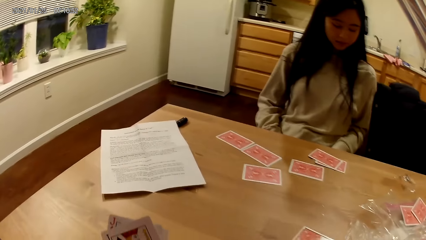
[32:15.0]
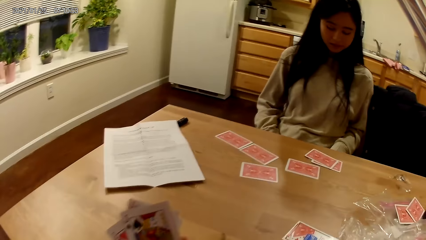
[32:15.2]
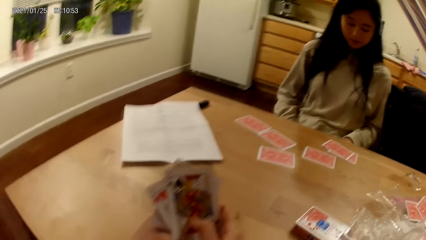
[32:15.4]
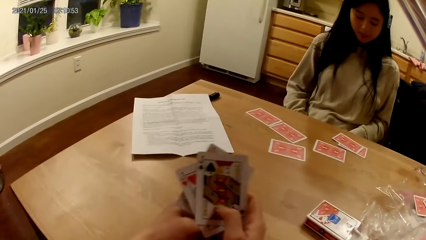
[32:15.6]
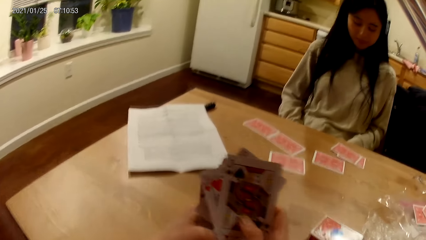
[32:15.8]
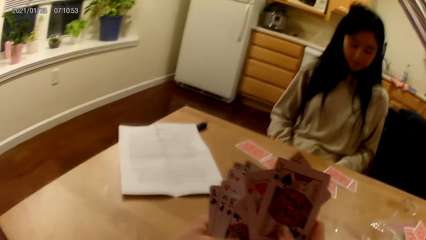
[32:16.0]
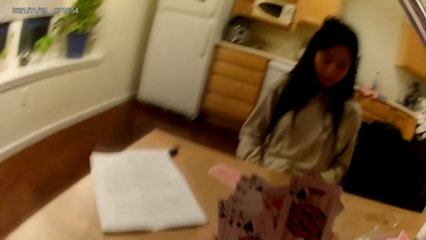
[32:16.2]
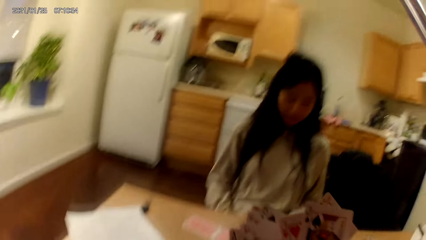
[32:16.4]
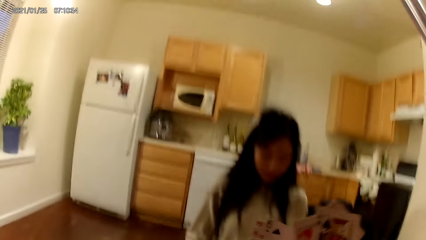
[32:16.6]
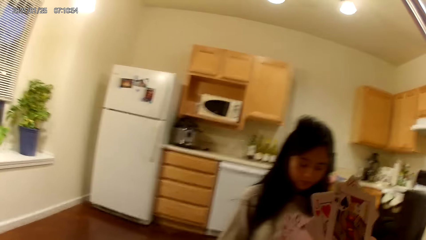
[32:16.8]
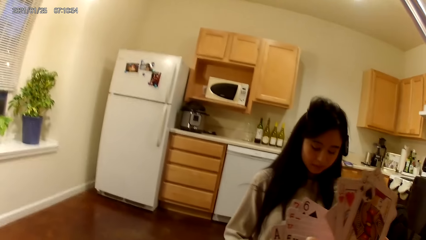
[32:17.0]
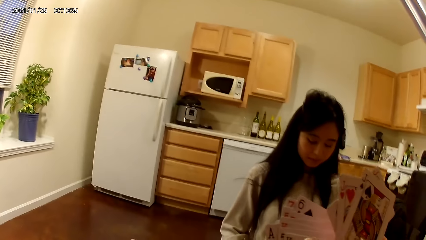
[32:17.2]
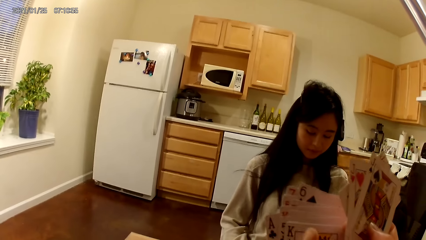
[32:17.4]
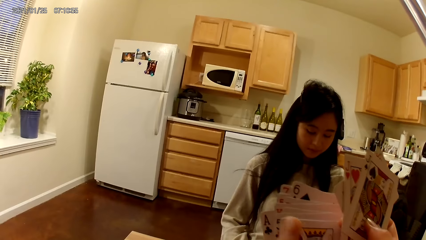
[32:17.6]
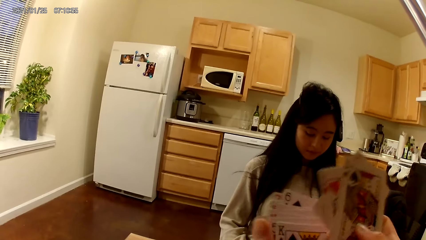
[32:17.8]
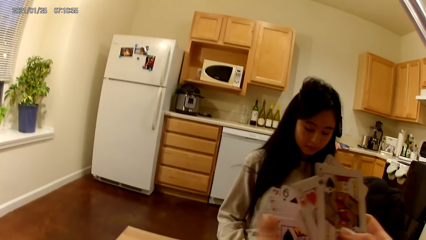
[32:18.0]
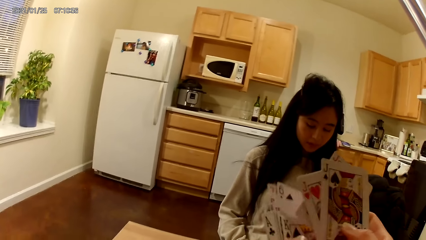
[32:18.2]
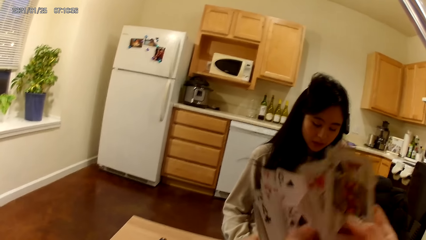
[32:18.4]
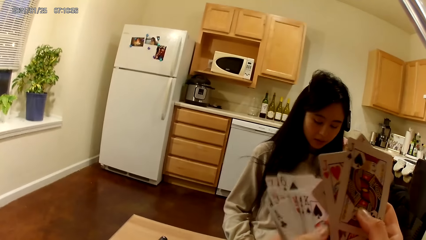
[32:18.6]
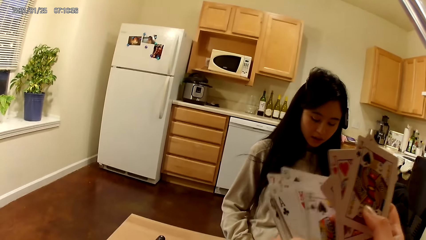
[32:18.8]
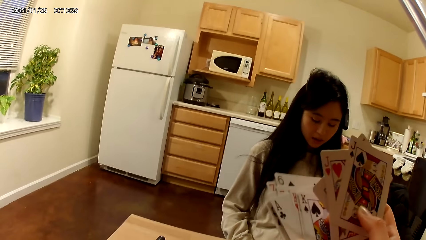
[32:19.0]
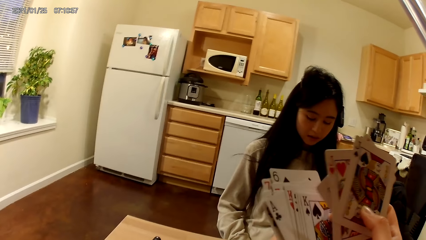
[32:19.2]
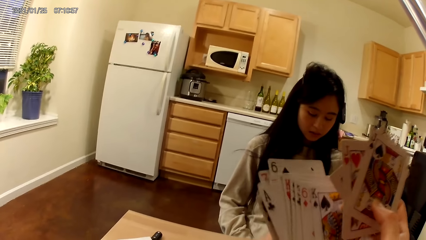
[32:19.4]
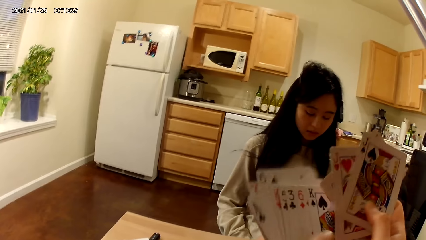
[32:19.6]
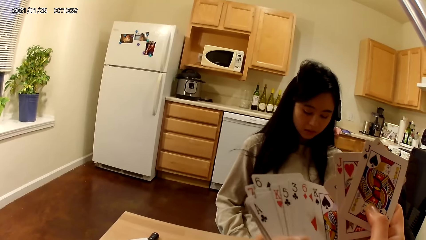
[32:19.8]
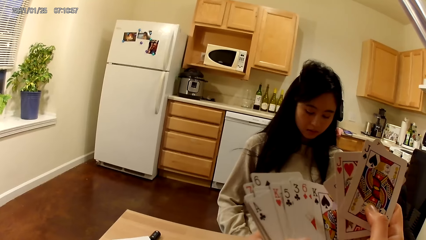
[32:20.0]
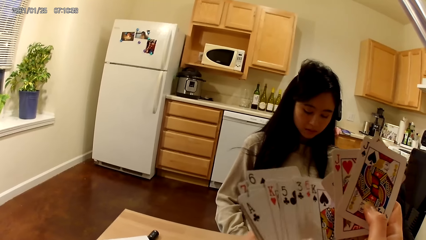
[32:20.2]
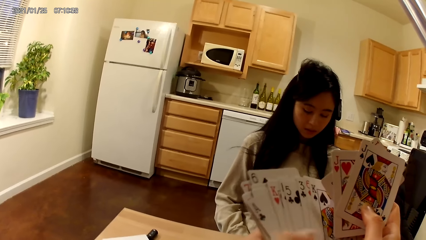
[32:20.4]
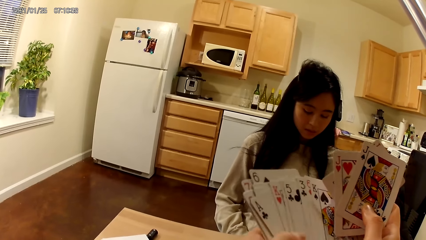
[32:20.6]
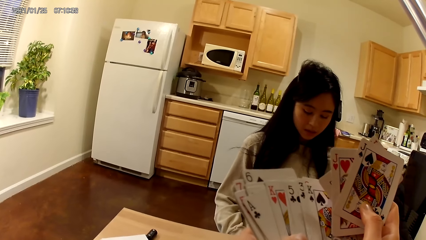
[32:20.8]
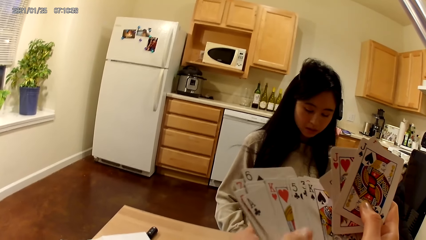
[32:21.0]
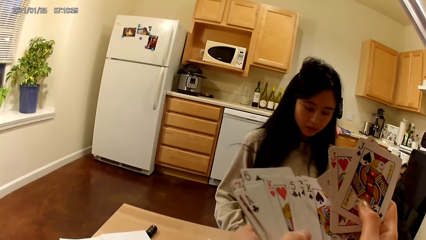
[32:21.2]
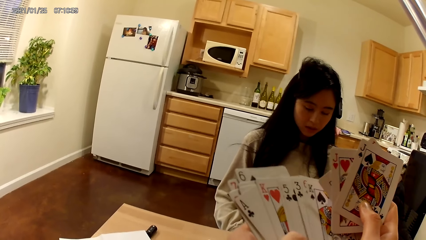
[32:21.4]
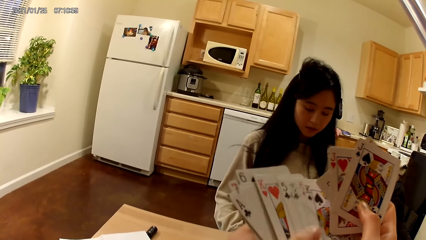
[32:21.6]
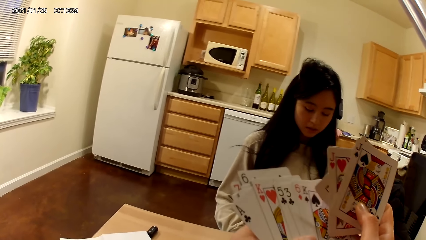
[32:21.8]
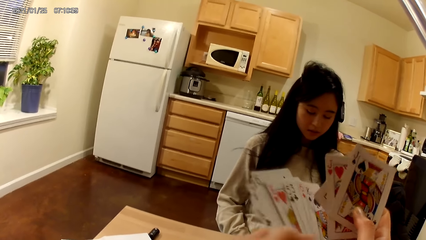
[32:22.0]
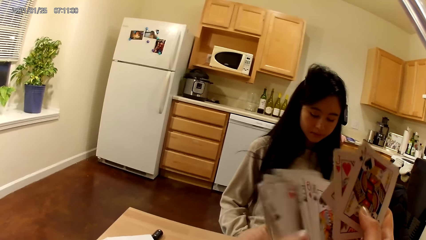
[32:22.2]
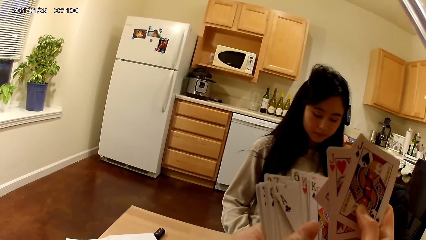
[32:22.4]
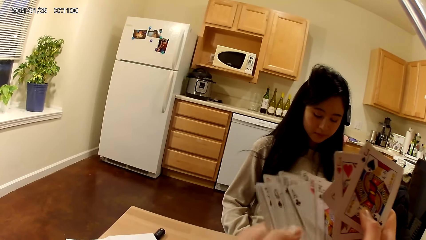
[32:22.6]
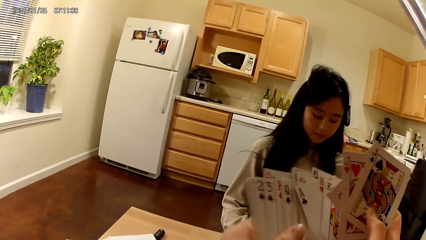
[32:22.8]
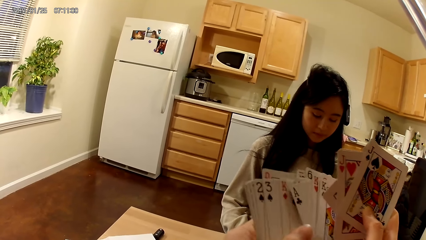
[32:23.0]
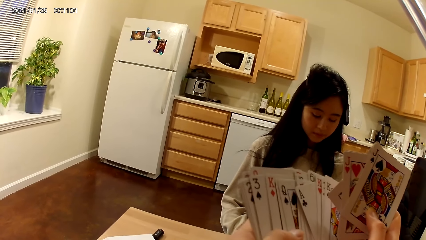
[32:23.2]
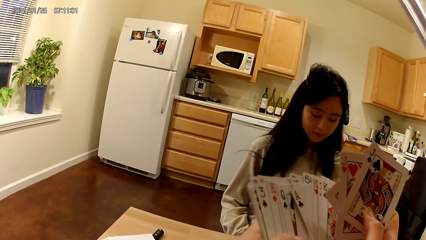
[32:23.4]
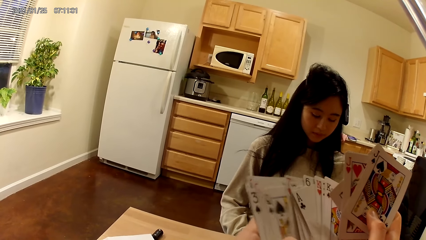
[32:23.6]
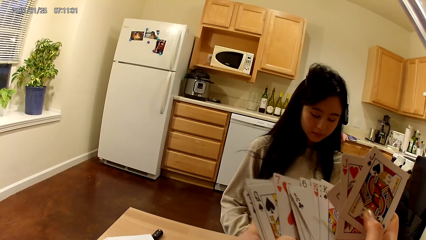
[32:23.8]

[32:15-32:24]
The camera wearer does something. They hold a card with both hands. They move the card with both hands.

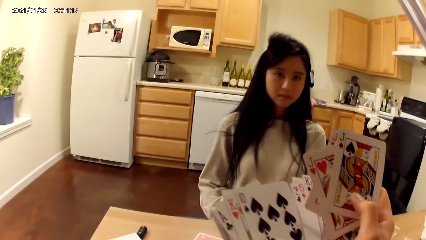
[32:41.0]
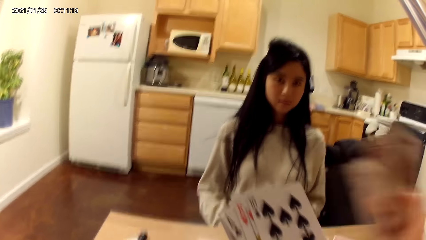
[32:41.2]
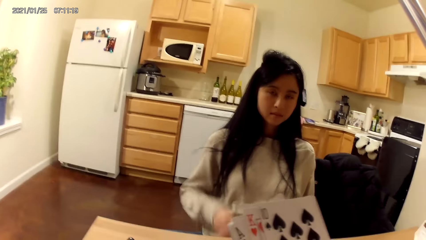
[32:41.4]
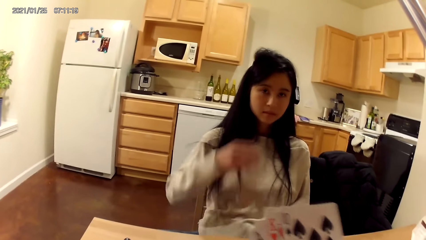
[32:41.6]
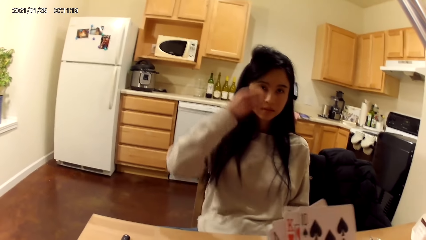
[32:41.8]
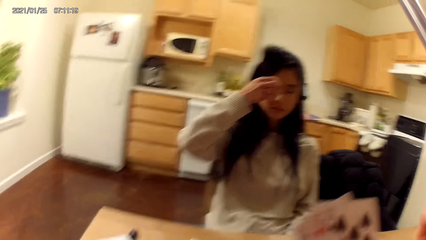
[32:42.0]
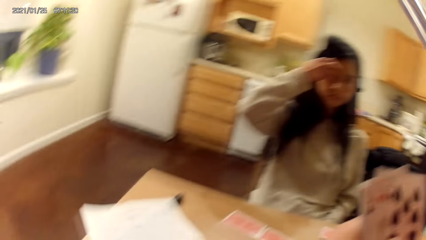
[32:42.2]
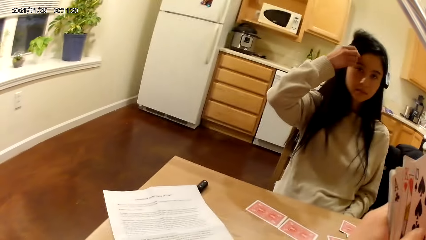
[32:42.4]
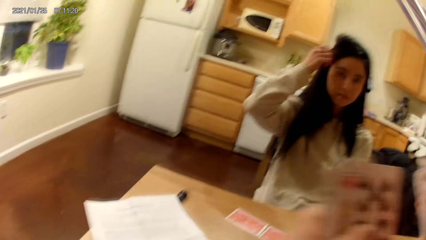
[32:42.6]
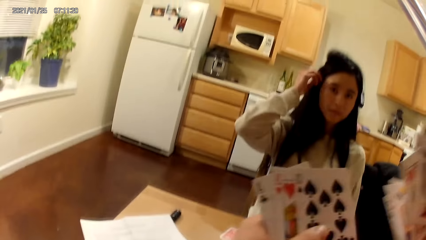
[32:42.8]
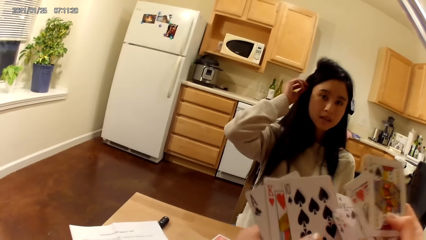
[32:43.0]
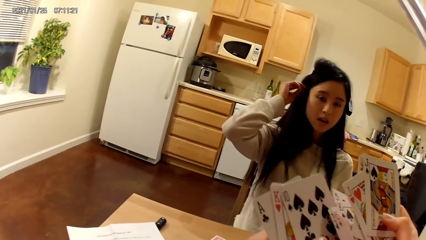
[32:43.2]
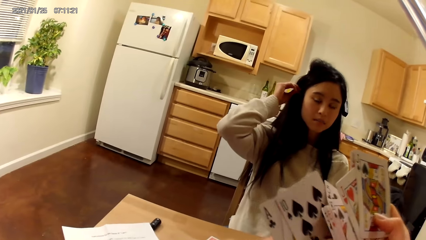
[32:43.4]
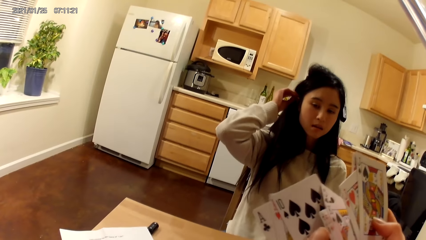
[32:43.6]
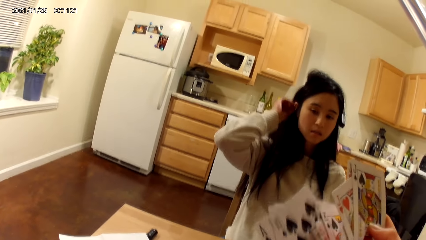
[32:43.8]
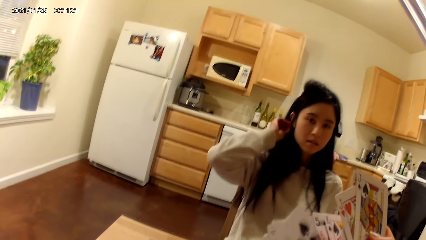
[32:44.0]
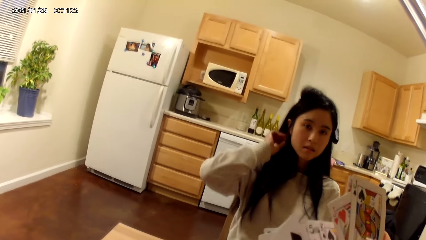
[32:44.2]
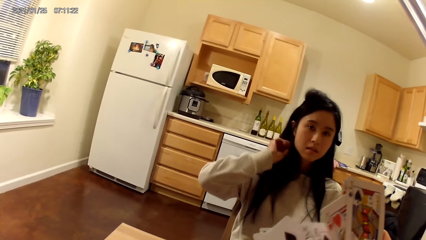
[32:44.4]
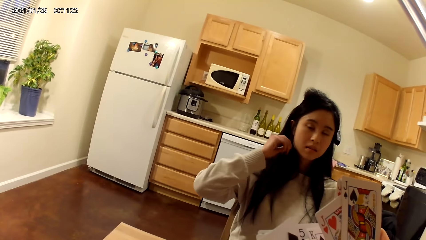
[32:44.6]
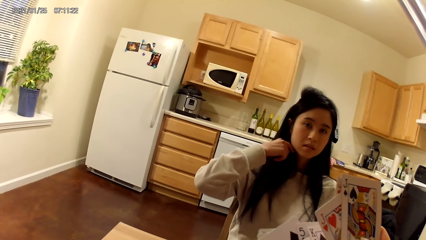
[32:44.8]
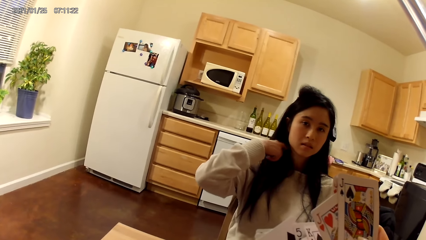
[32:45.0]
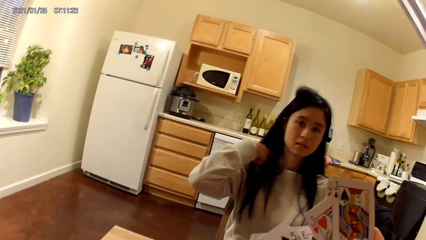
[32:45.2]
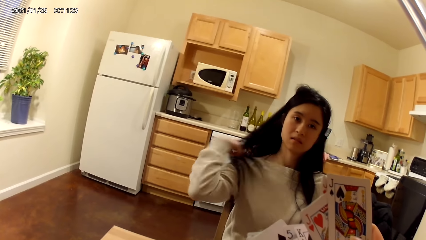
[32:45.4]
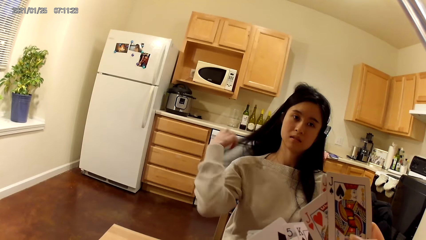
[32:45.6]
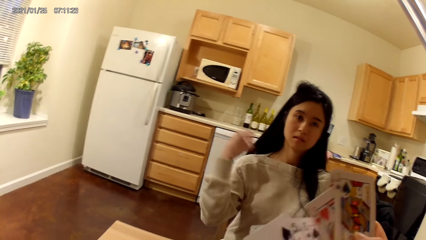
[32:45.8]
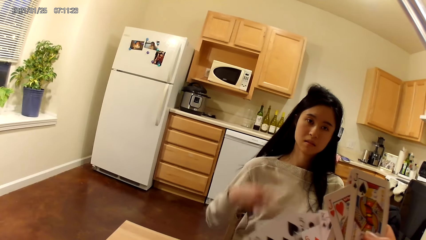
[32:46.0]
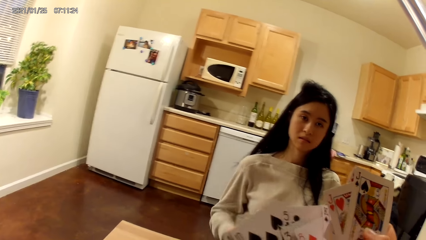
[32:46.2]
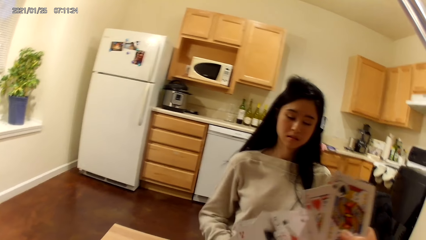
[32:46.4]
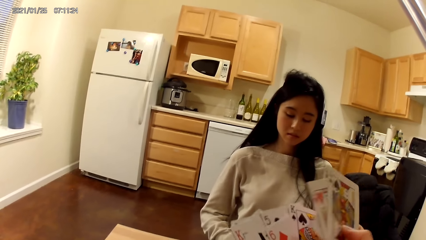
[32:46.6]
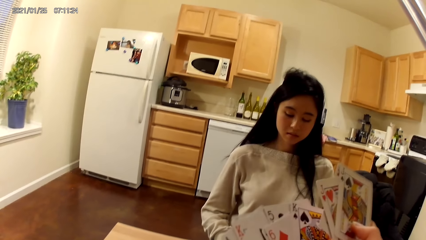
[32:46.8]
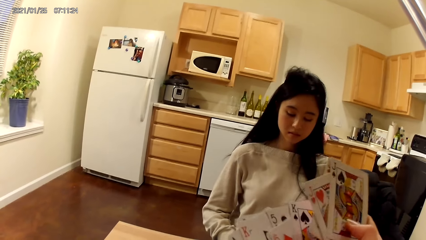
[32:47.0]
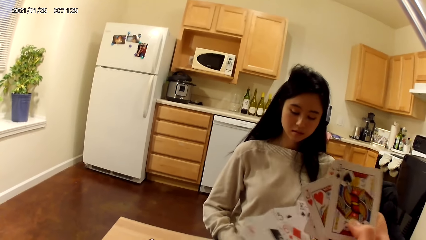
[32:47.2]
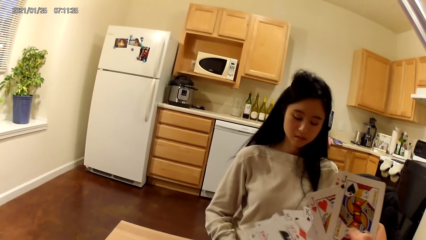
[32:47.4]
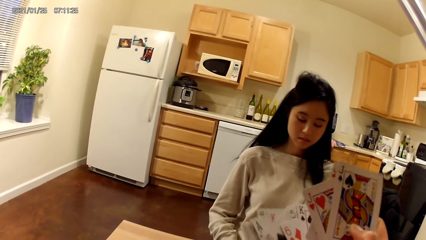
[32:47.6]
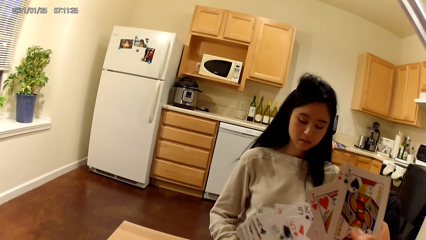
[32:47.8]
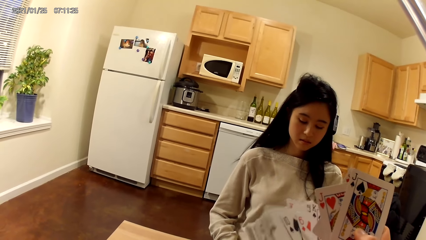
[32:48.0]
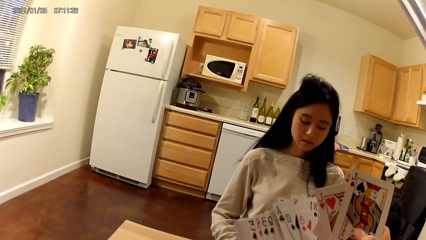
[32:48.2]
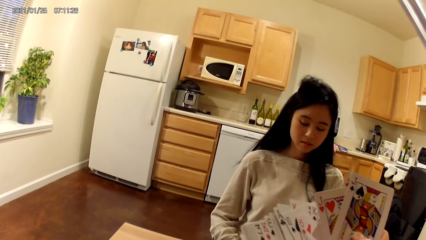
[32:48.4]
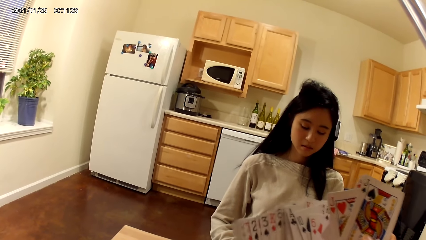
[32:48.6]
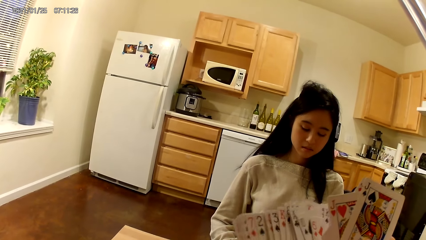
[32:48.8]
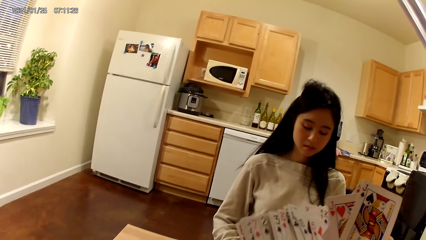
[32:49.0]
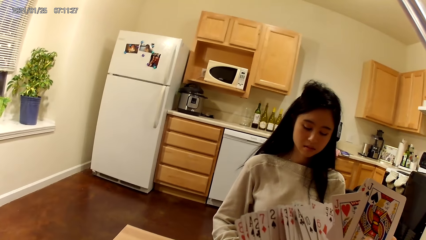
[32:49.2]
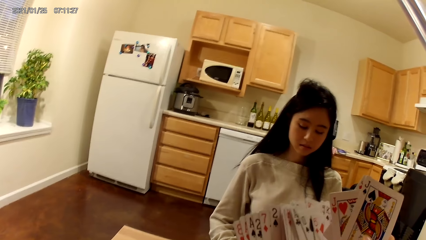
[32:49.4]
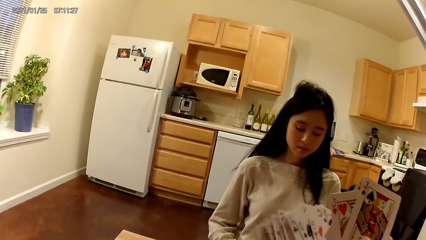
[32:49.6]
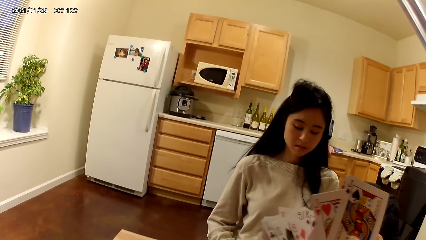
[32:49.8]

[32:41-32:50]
A woman moves her hand on the face. She adjusts her hair with the right hand. The camera wearer moves cards on the hands.
